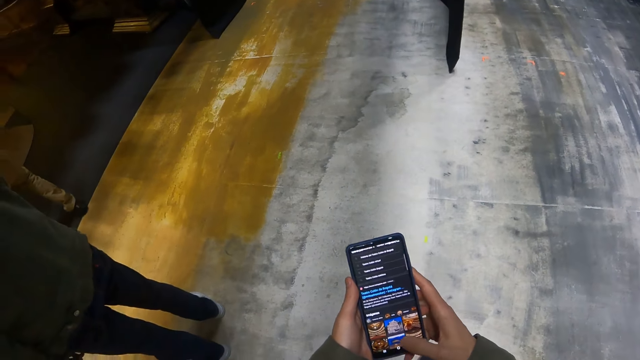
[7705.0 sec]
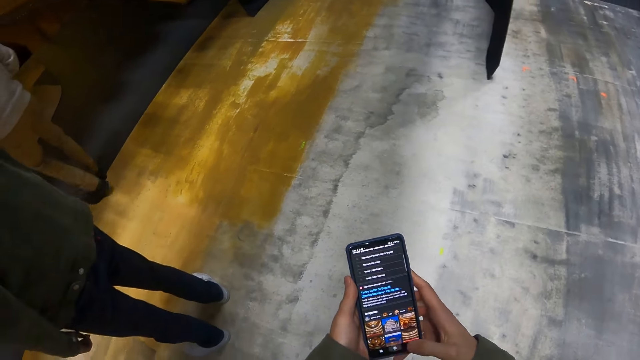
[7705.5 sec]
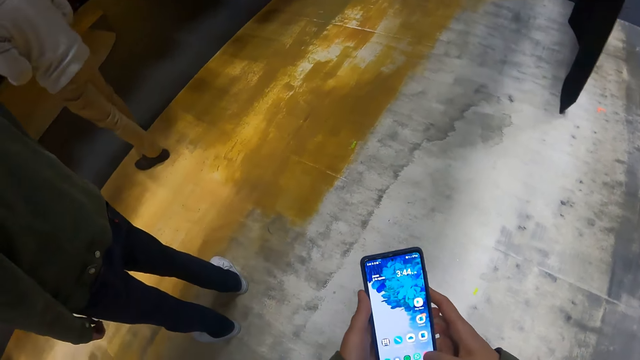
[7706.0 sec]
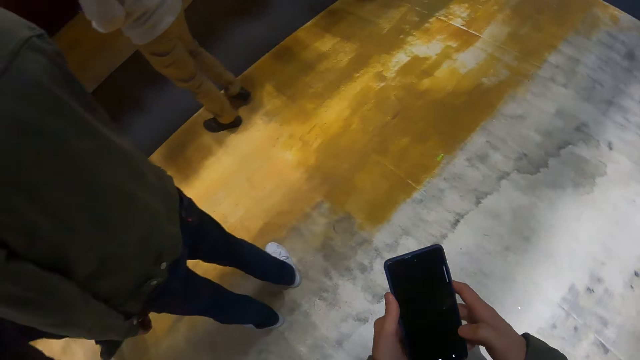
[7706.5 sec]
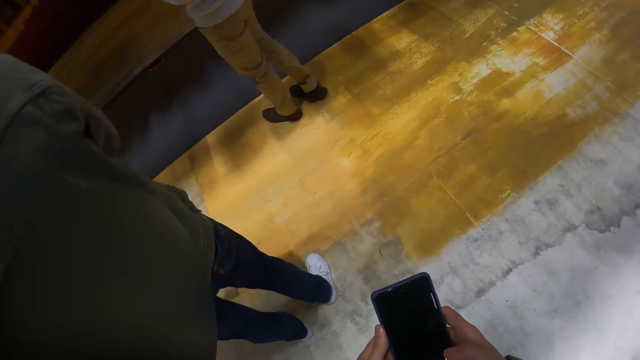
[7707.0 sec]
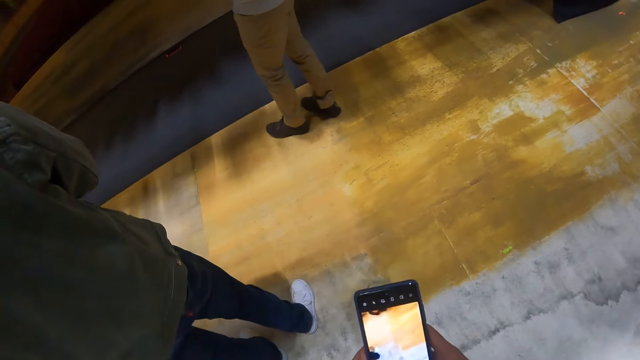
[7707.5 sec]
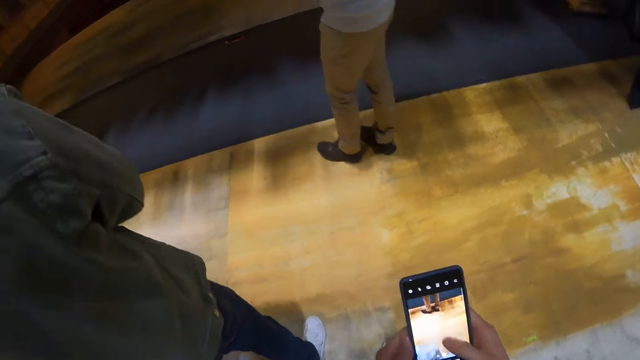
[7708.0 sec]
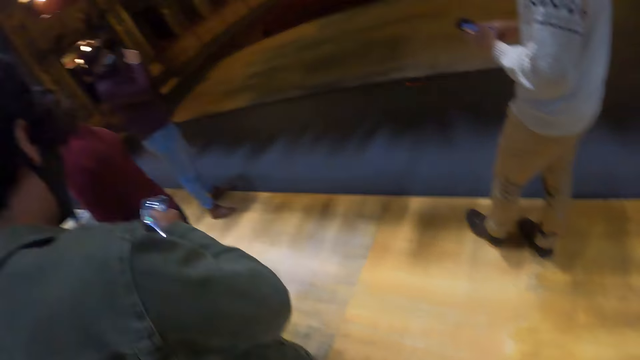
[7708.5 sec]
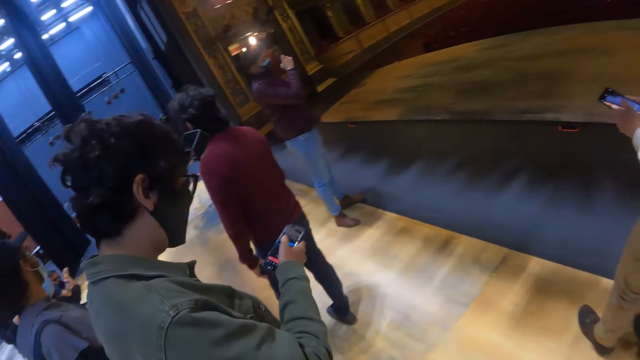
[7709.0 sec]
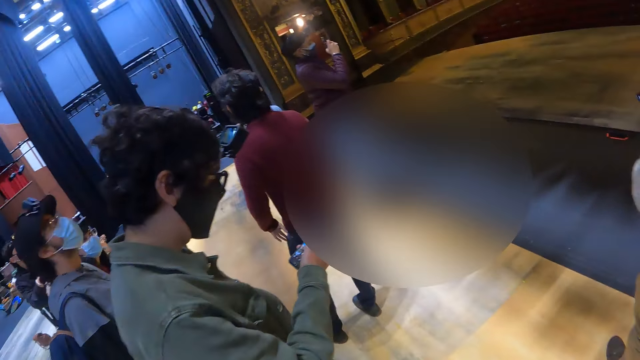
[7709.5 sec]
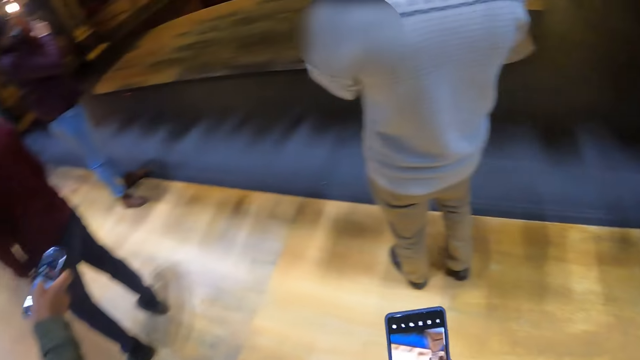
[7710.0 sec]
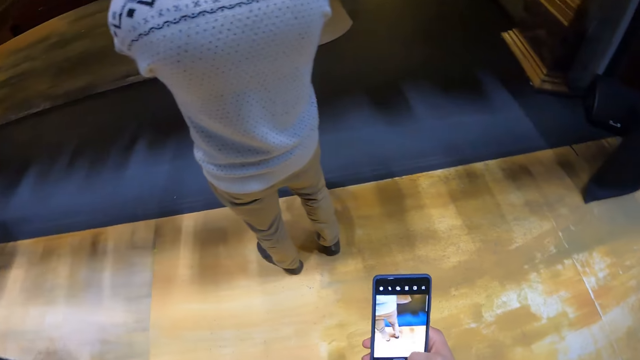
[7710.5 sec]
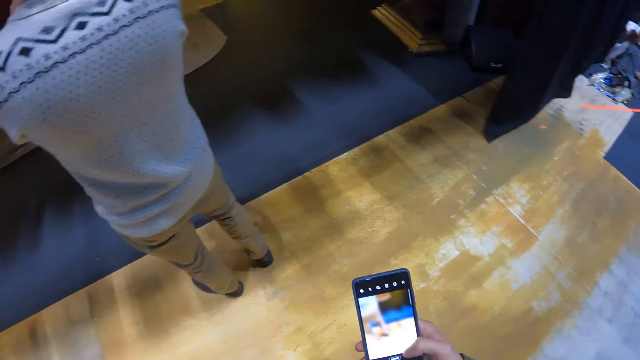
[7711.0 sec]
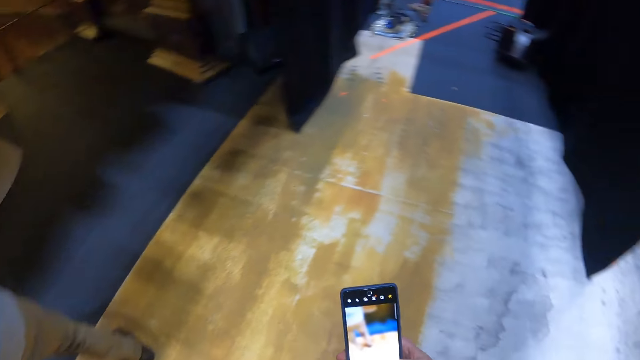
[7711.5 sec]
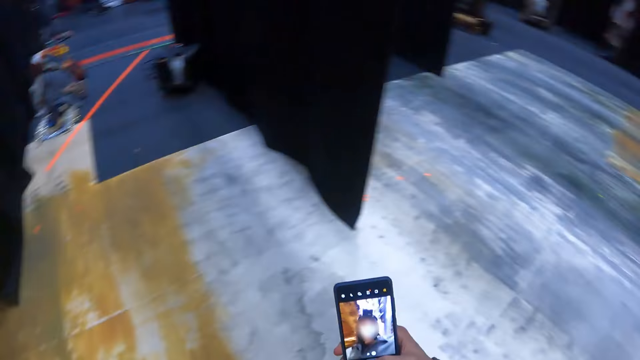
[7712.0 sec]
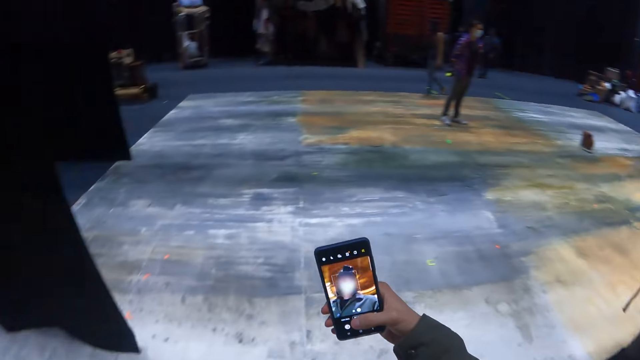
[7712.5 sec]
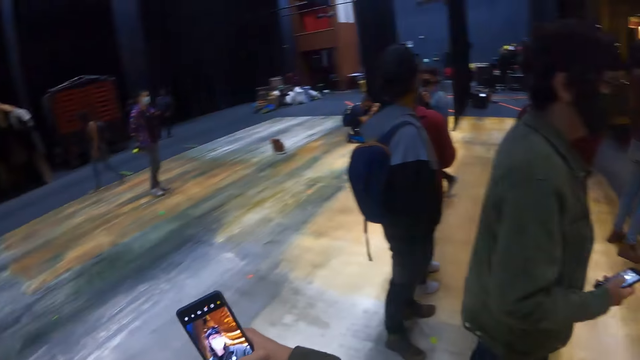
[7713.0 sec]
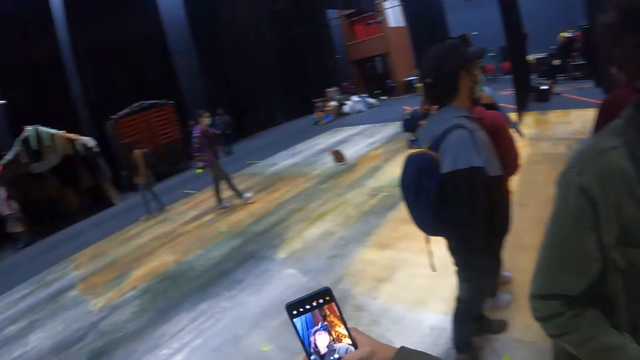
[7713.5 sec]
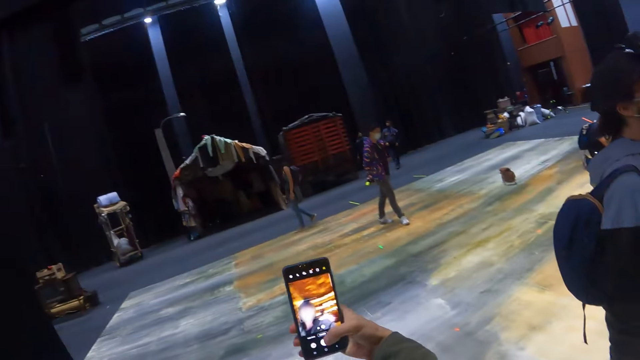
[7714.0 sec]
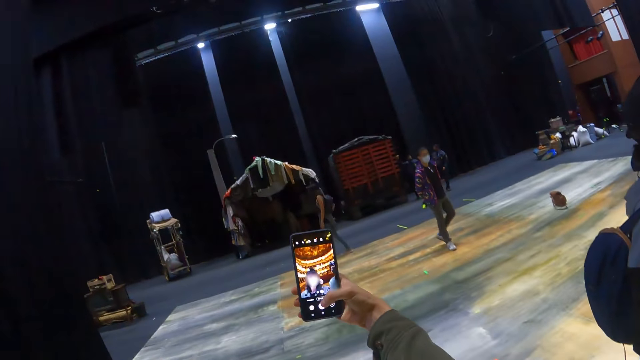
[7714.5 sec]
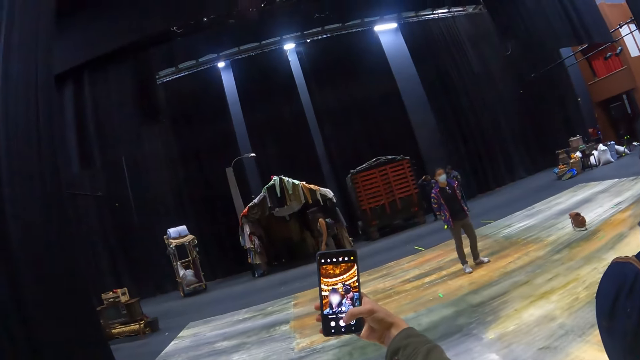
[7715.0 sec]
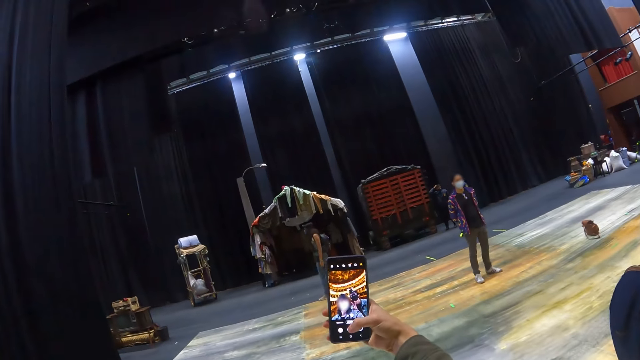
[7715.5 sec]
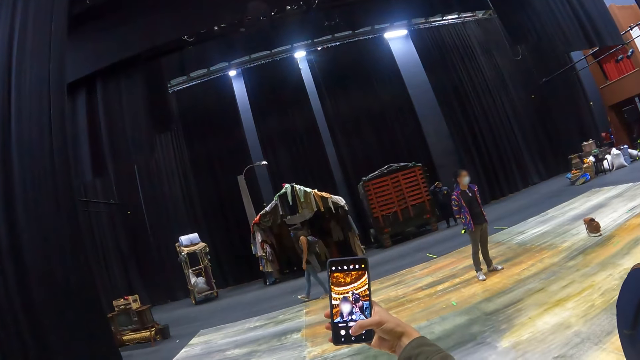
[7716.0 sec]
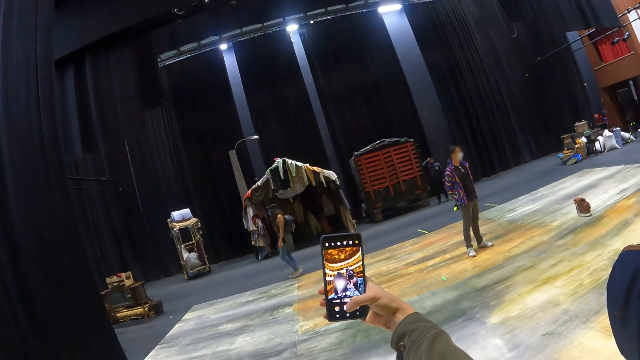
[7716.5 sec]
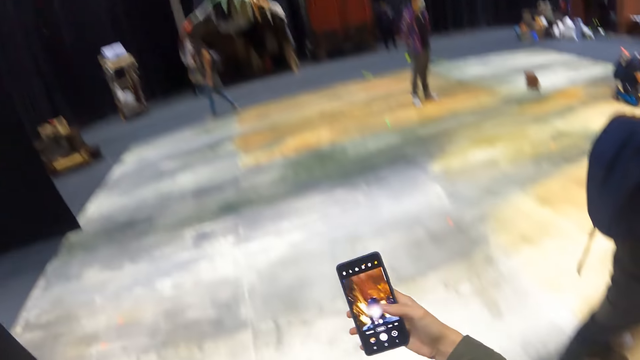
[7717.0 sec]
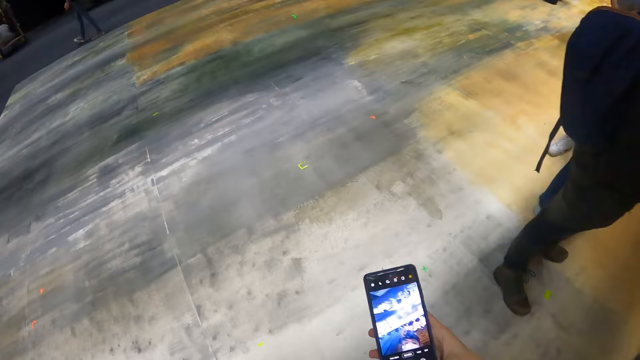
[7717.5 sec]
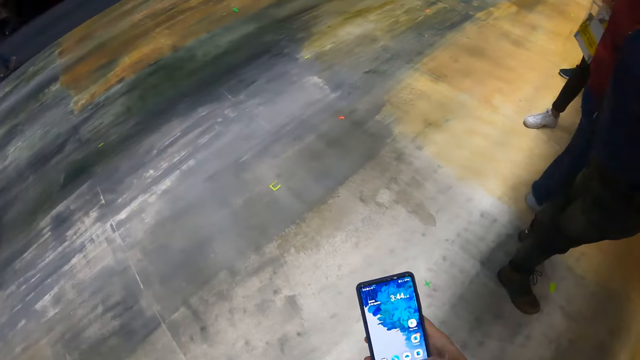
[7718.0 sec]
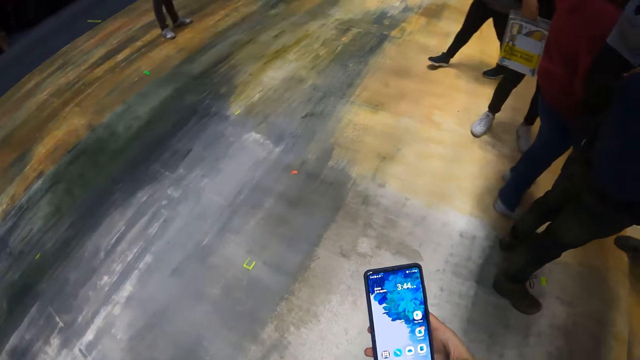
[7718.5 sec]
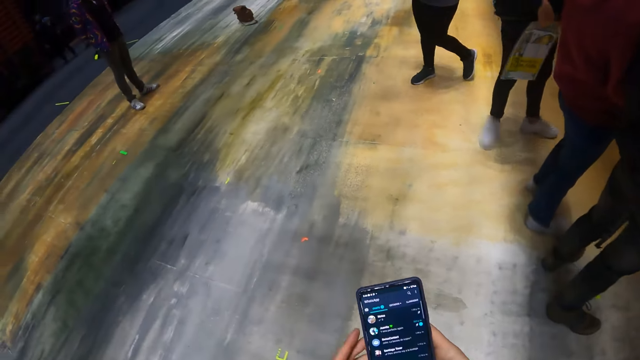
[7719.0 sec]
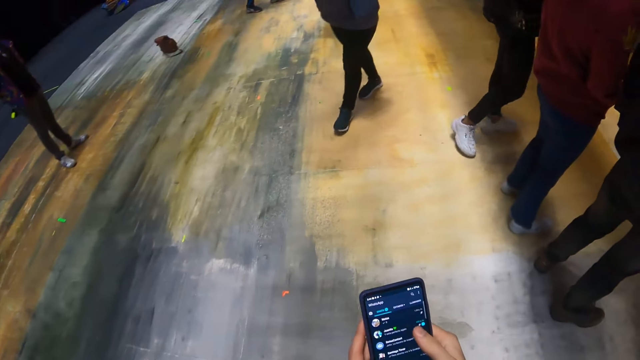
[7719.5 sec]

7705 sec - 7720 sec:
The camera wearer scrolls the mobile phone. He looks around the hall. He dials the mobile phone. He operates the phone in his hands. He takes a photo with the mobile phone. He dials the mobile phone.

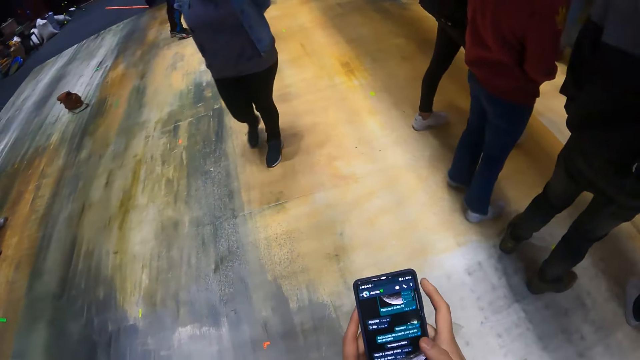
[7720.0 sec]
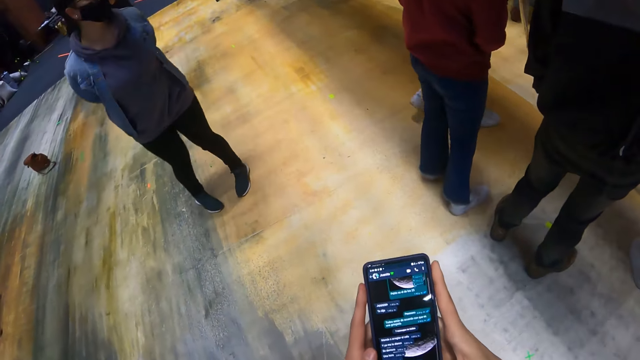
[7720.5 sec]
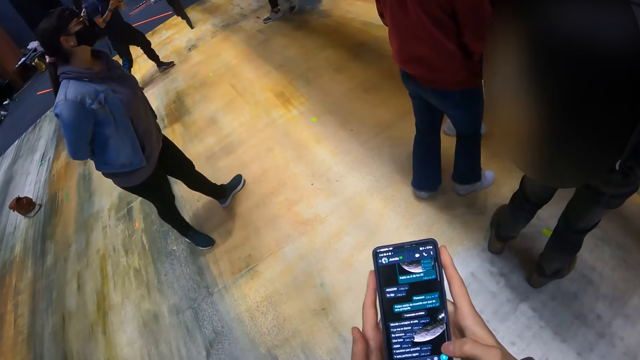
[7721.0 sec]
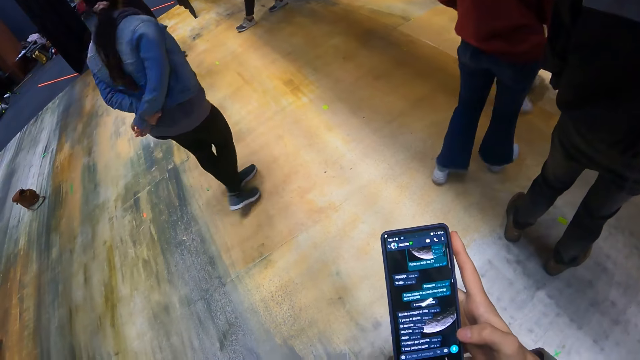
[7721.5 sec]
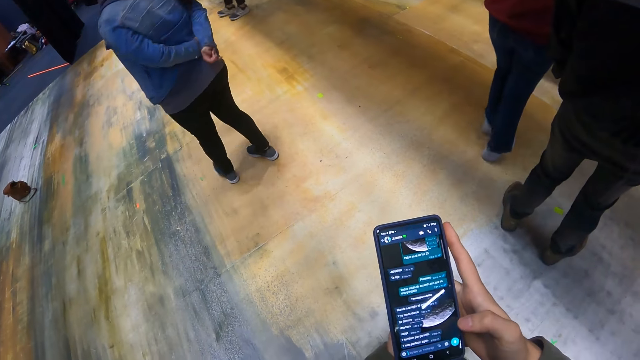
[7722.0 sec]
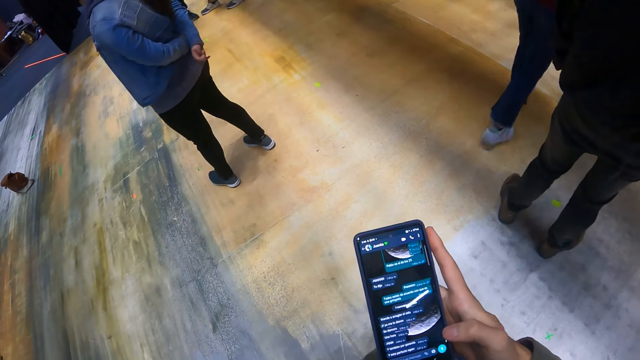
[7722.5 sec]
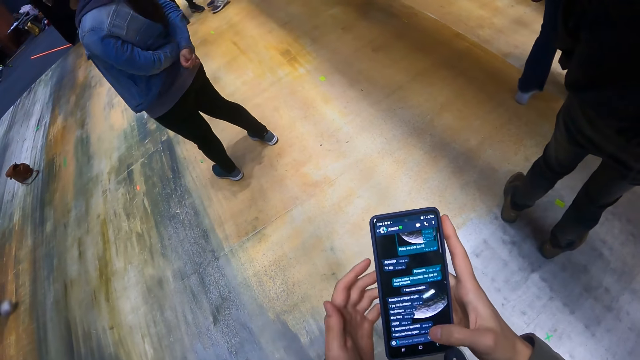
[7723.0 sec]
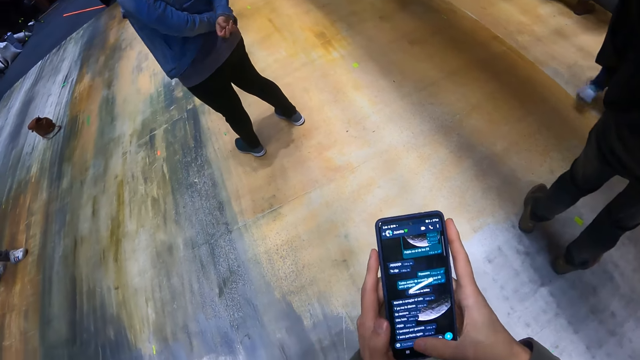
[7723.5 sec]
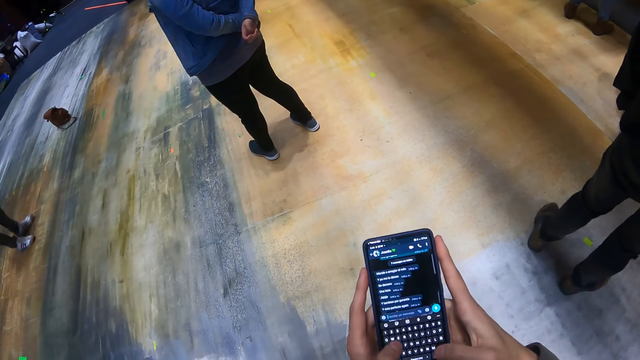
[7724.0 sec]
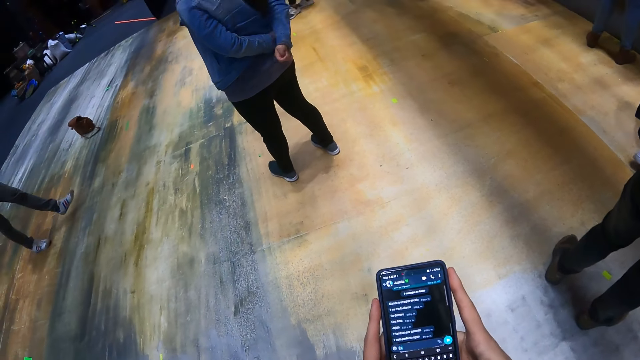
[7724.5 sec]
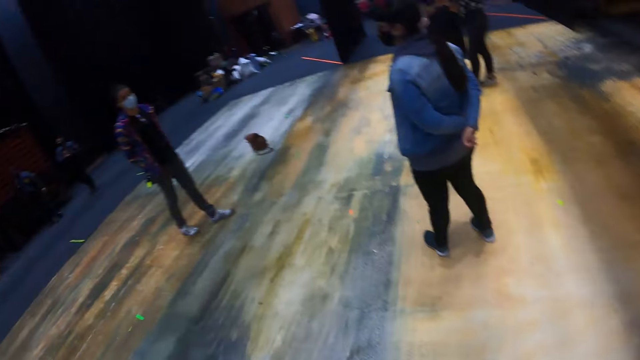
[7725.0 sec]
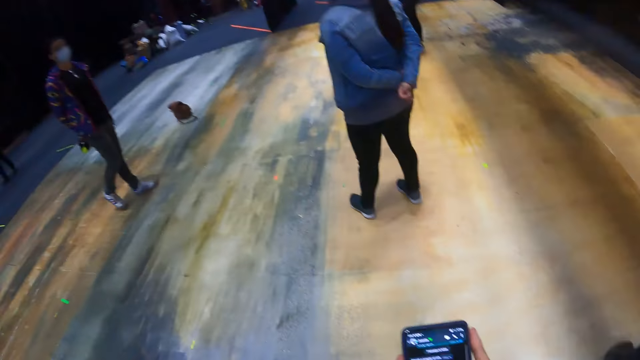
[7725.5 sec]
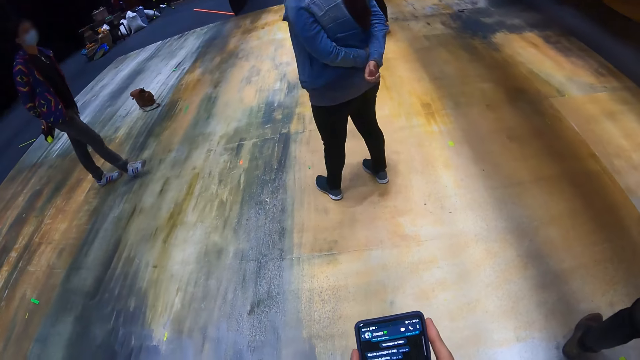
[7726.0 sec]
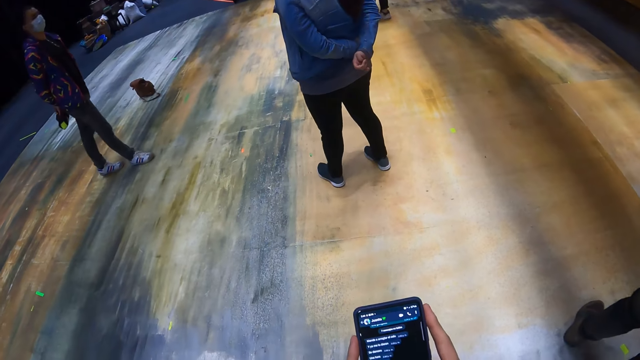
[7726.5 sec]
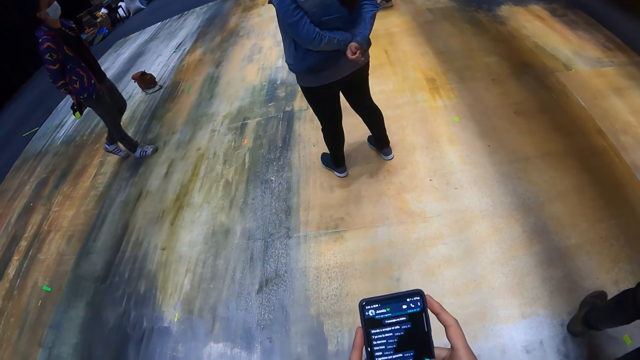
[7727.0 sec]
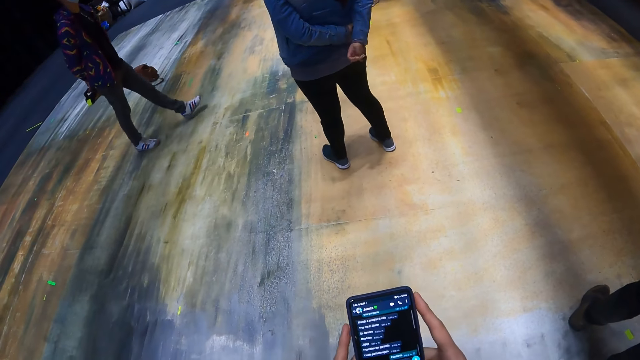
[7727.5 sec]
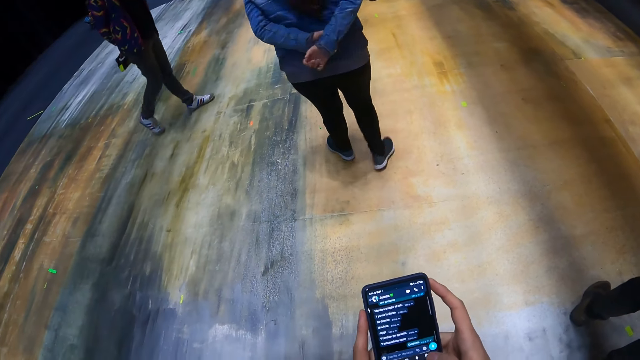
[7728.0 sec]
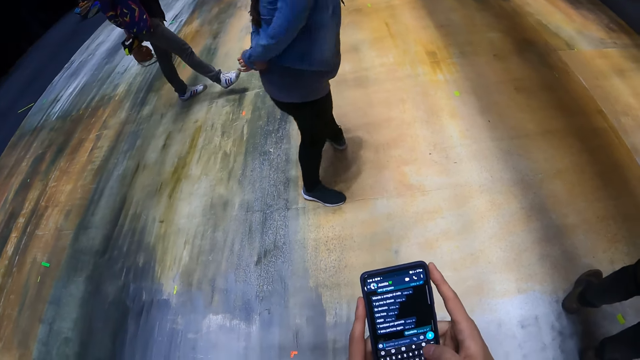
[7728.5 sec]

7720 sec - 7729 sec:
The camera wearer looks around the hall. He operates the phone in his hands. He dials the mobile phone.
